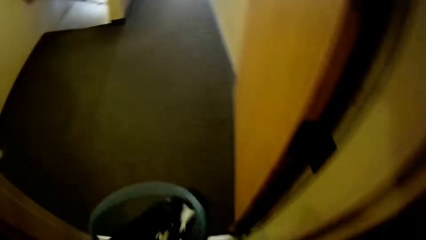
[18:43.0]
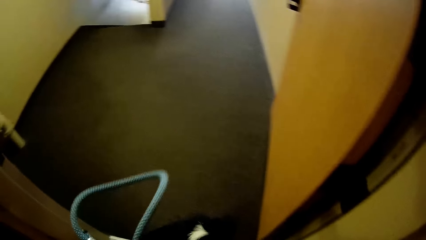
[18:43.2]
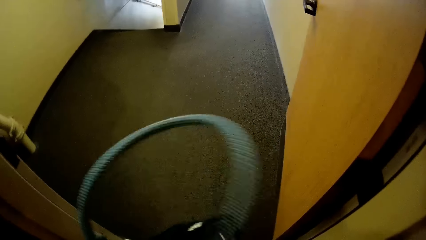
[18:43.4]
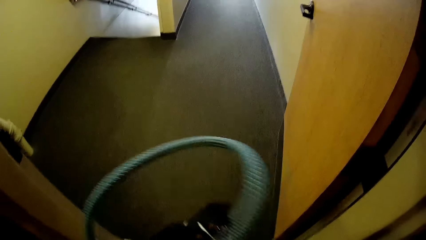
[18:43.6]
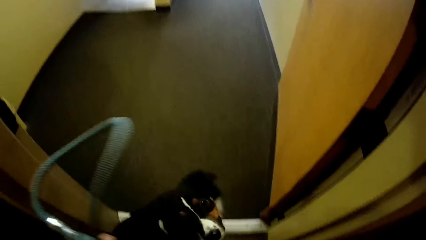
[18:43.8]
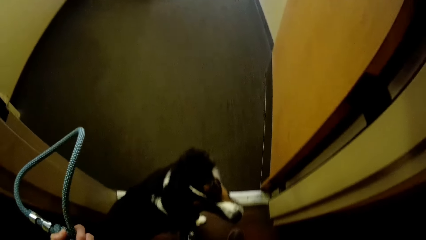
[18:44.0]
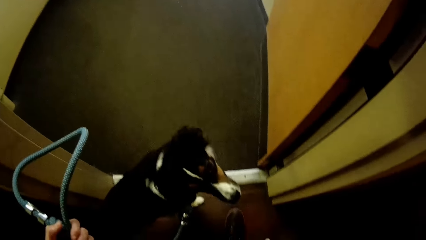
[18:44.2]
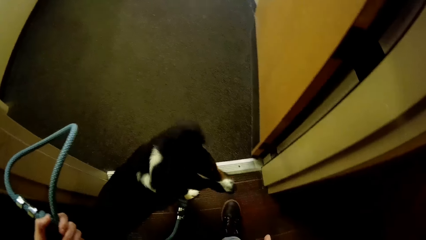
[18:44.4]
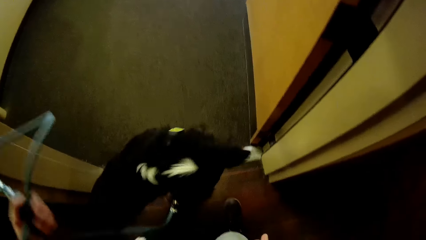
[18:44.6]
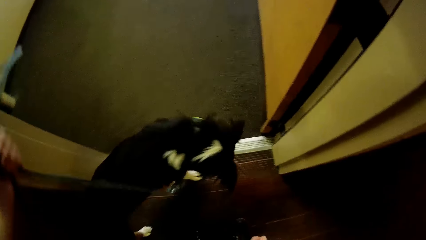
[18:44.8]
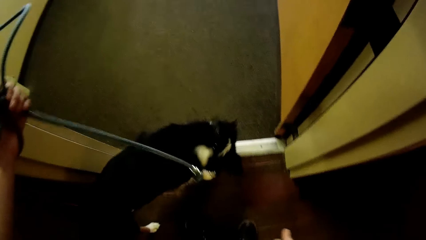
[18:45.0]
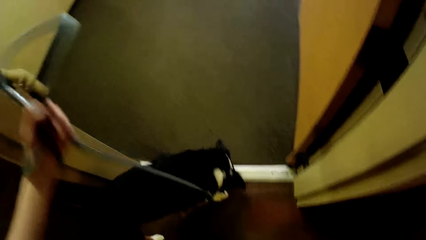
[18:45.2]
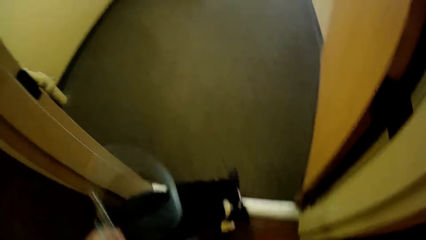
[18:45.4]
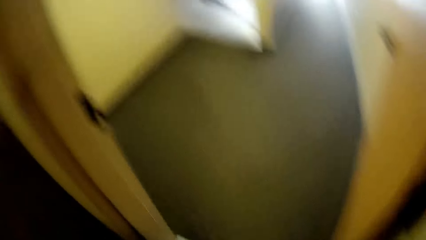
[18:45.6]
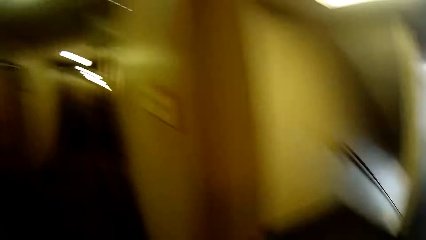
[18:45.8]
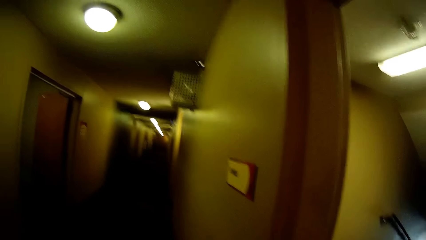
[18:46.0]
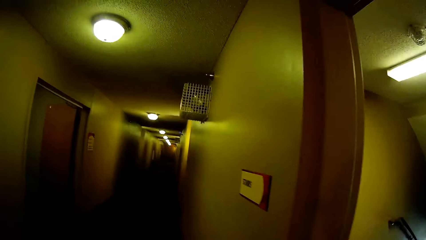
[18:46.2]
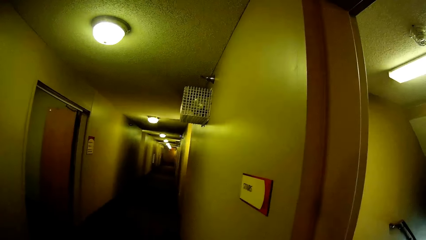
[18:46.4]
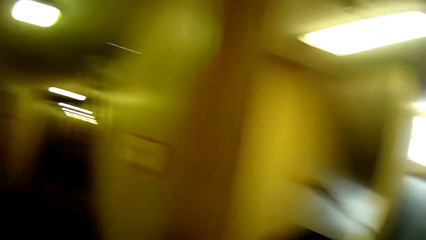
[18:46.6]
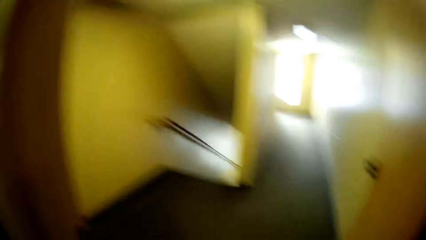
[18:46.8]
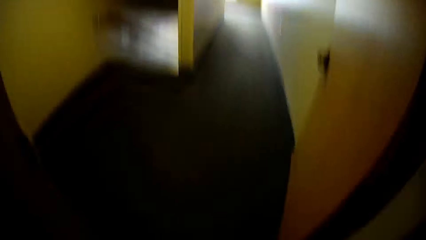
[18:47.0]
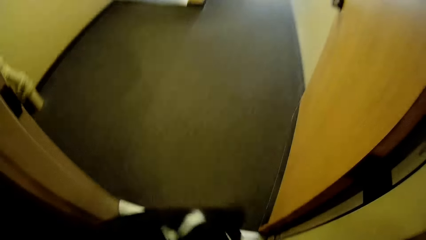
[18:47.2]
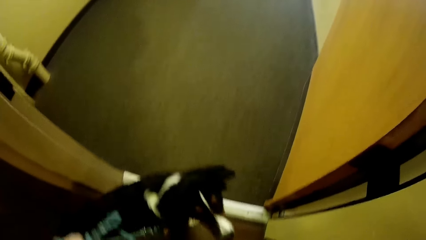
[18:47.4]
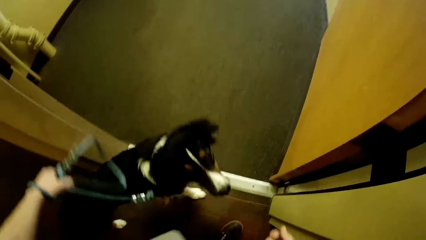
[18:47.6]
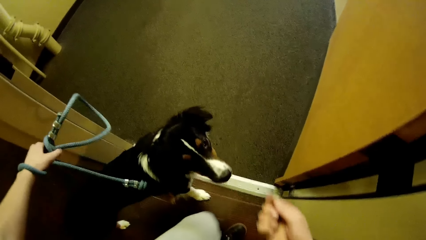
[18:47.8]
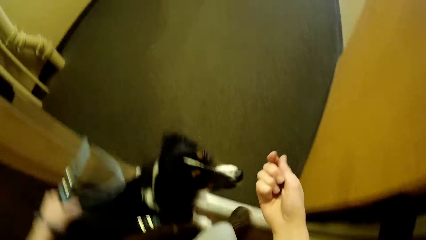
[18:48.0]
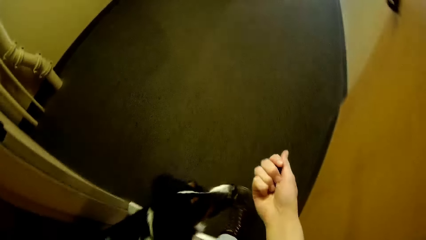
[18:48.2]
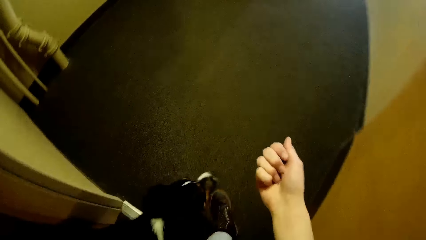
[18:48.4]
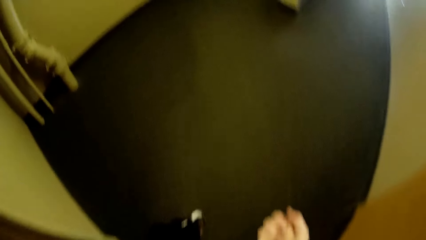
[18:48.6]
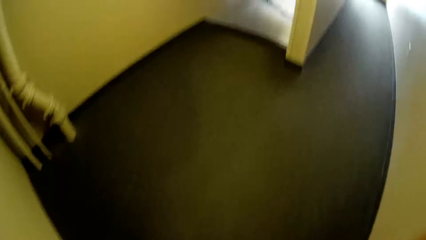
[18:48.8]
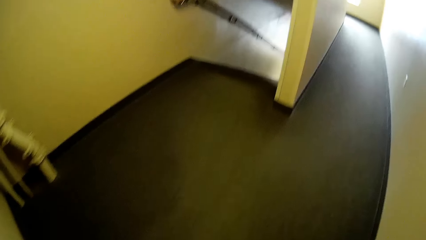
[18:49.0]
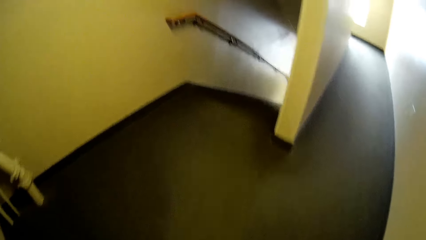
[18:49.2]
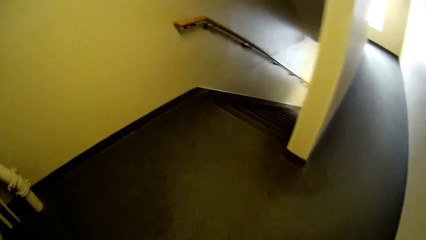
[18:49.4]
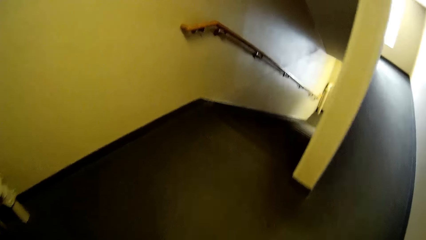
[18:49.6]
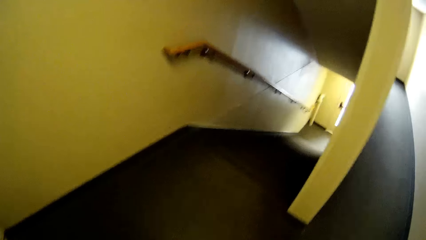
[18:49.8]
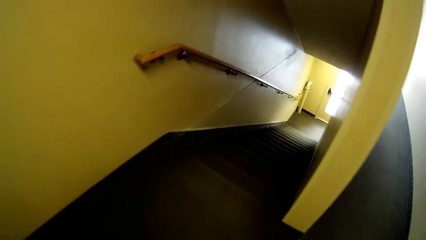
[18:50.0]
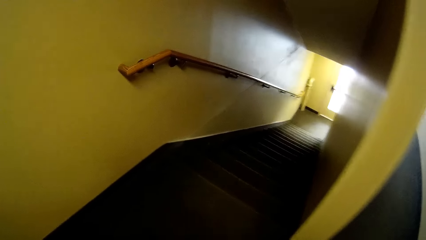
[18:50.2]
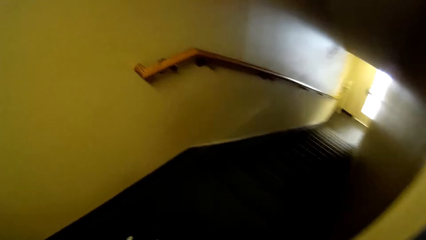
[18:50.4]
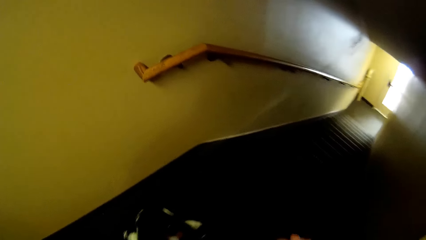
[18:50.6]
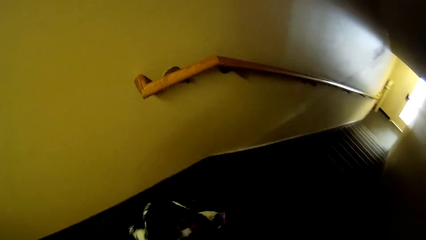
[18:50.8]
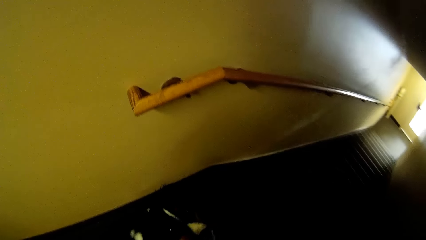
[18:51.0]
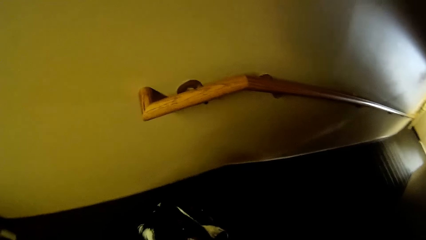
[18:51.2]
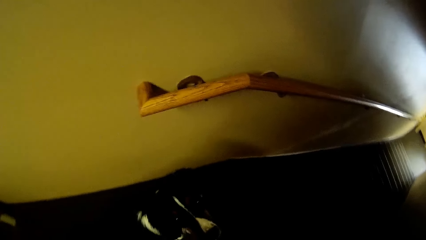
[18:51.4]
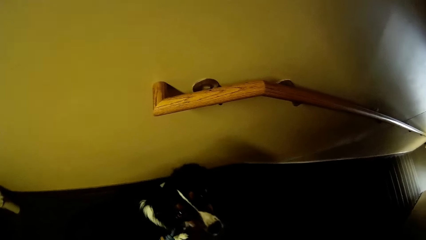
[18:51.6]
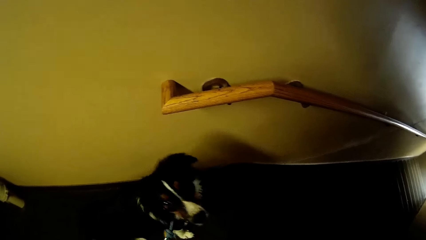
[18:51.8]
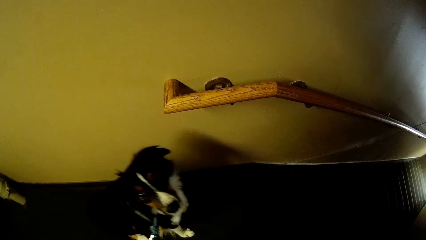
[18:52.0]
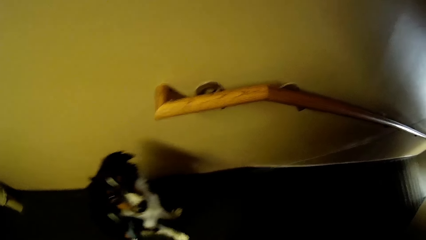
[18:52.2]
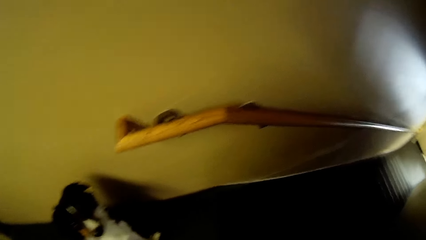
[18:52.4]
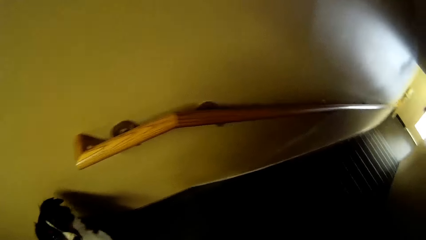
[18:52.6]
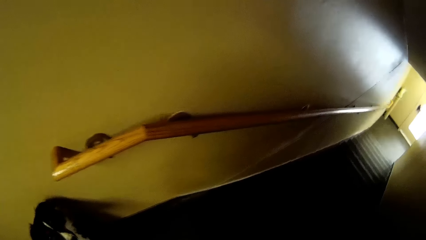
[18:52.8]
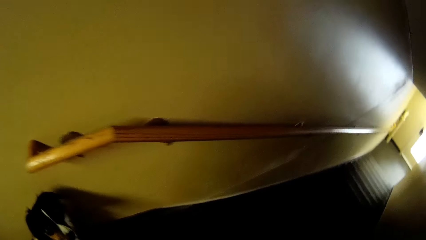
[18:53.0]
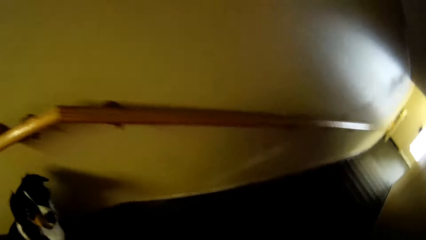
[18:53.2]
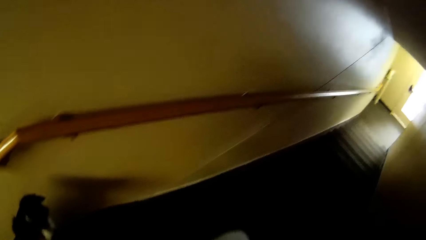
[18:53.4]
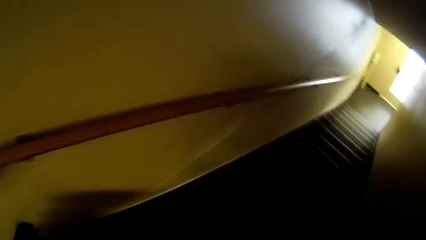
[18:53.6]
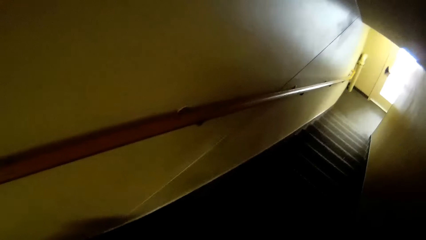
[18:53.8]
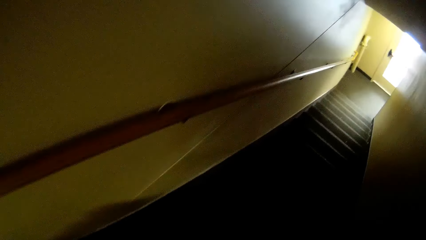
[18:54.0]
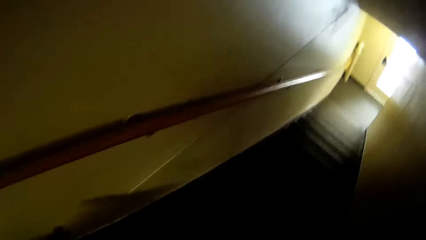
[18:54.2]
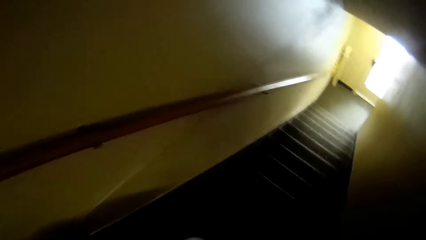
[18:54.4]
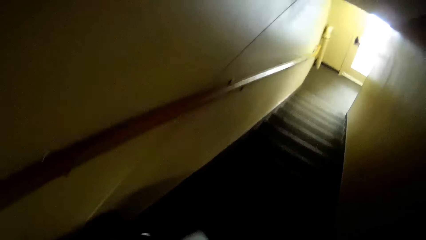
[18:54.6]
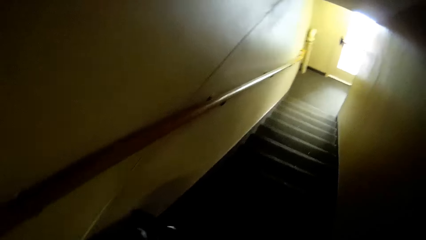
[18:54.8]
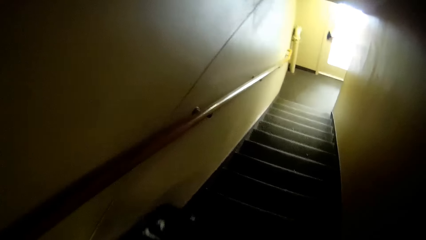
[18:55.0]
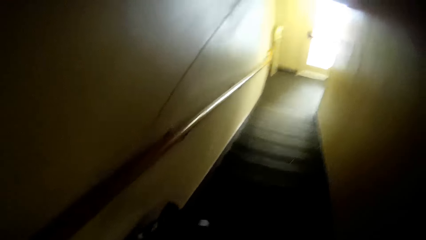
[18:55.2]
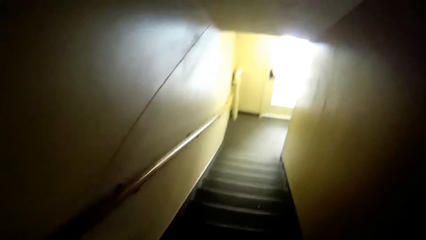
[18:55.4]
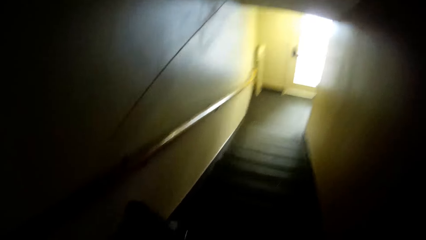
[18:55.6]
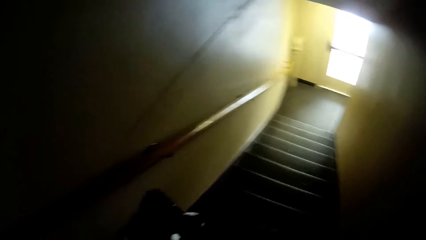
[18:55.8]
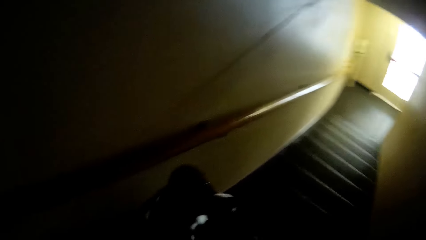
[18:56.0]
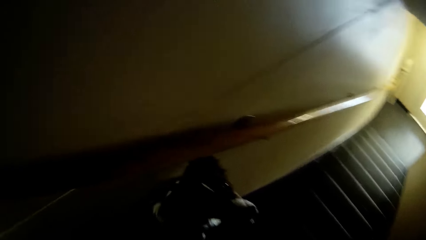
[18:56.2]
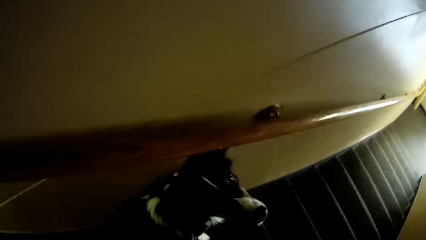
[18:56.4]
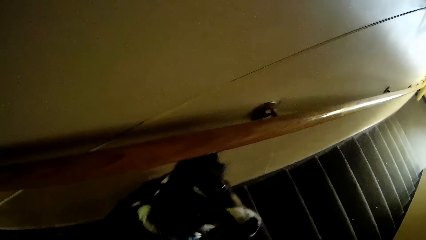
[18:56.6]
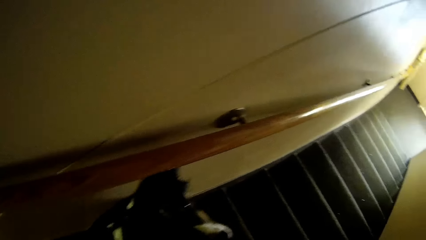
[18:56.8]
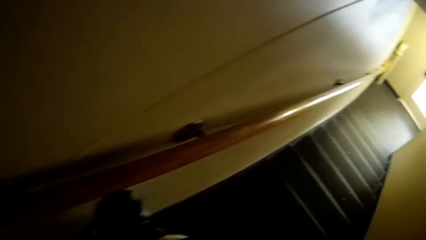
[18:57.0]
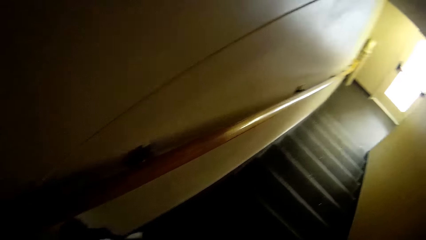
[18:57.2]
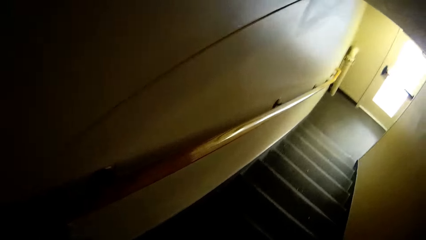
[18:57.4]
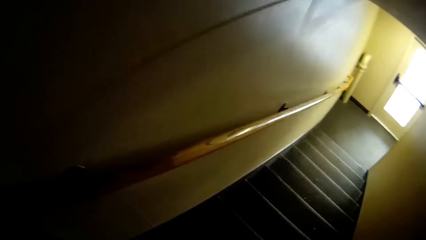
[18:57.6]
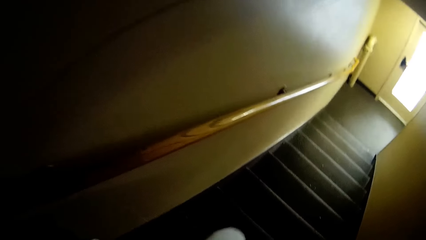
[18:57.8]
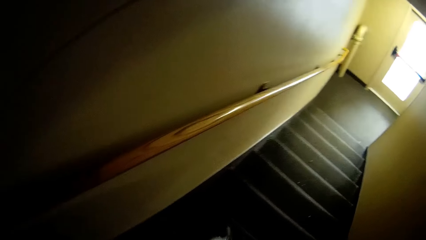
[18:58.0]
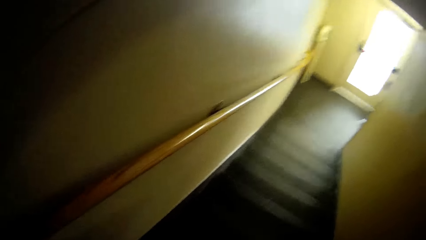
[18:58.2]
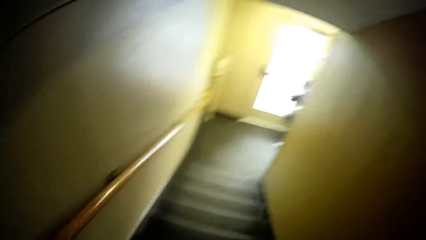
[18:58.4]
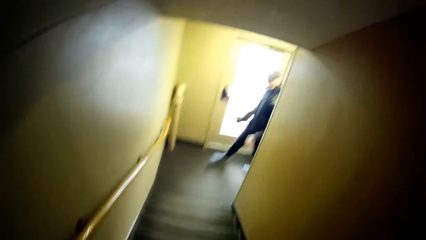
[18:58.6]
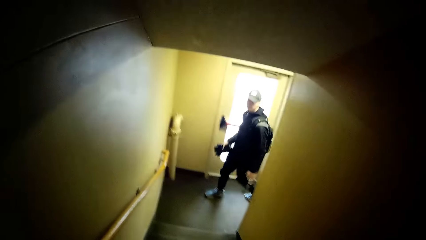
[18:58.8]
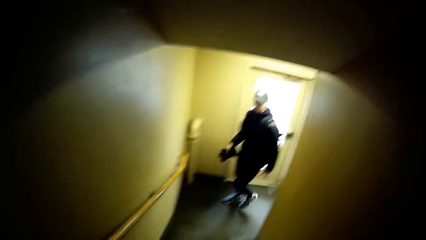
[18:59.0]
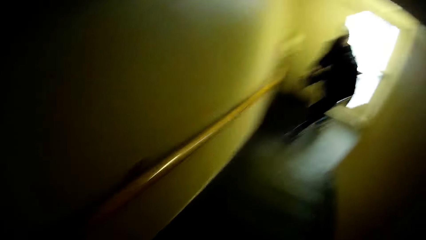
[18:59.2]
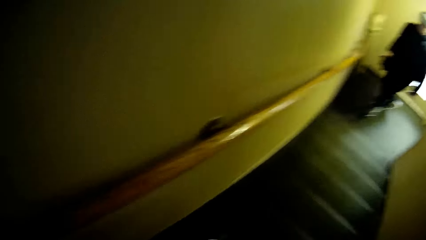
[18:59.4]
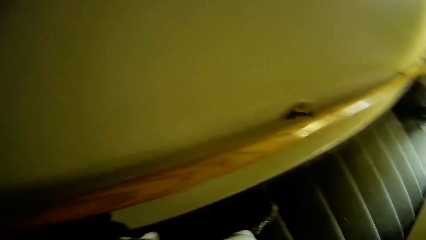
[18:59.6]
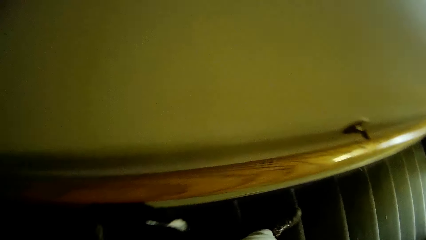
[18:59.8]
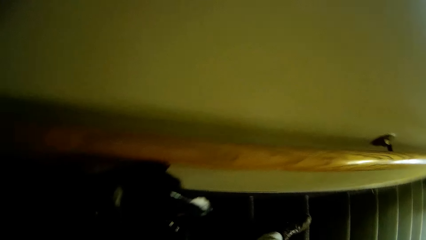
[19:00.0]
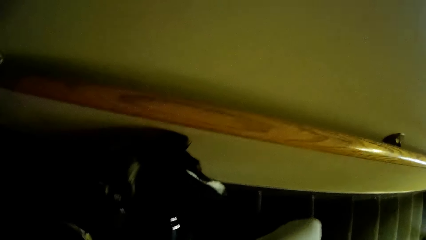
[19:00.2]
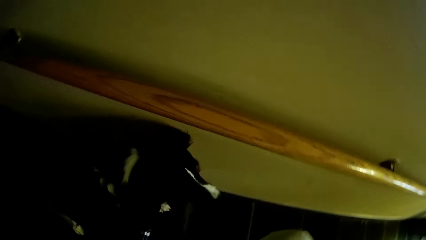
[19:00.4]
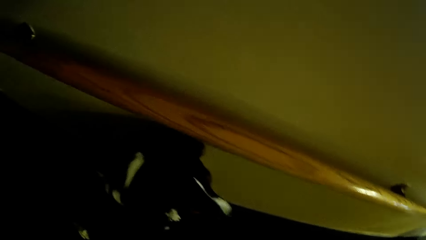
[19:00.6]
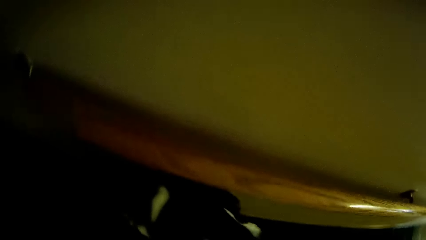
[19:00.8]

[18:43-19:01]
The camera wearer holds the dog rope. They walk through a door. They walk down a staircase with the black dog.
